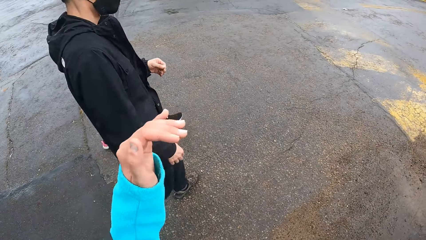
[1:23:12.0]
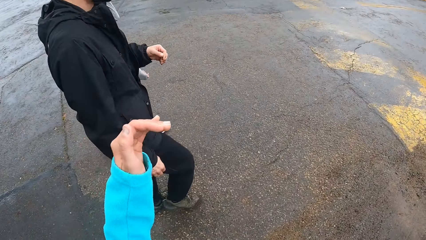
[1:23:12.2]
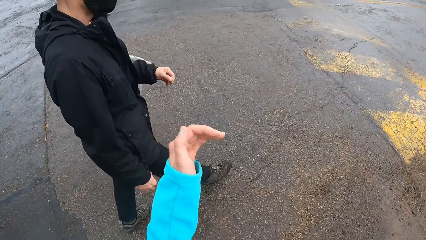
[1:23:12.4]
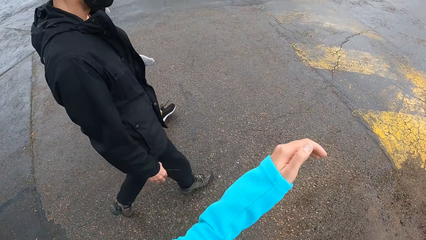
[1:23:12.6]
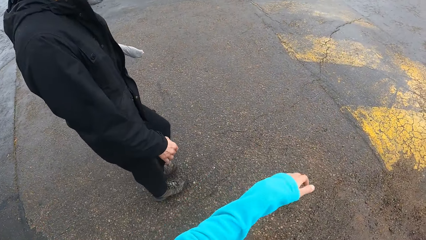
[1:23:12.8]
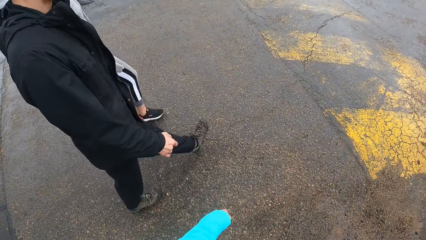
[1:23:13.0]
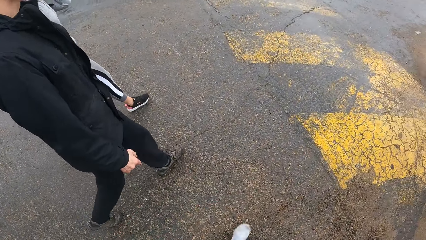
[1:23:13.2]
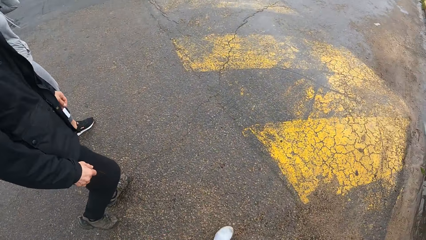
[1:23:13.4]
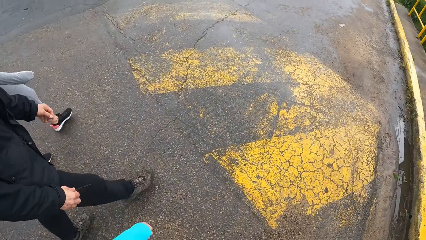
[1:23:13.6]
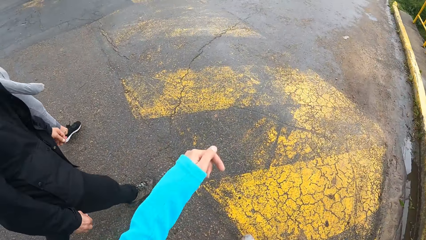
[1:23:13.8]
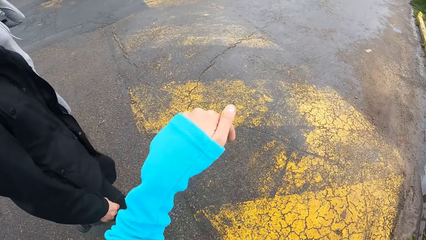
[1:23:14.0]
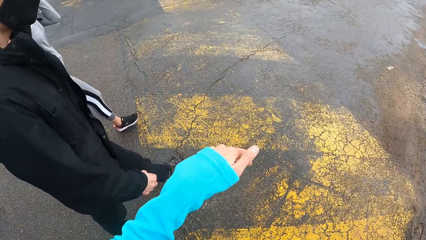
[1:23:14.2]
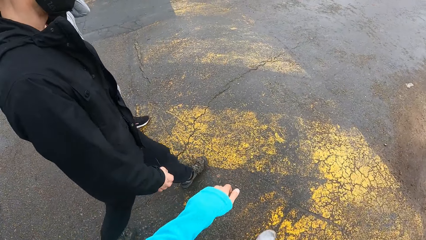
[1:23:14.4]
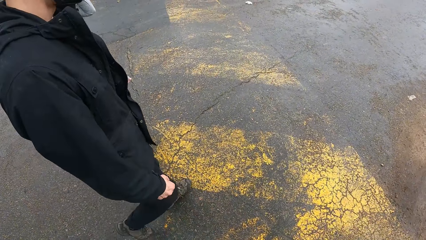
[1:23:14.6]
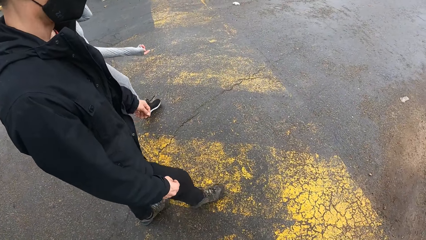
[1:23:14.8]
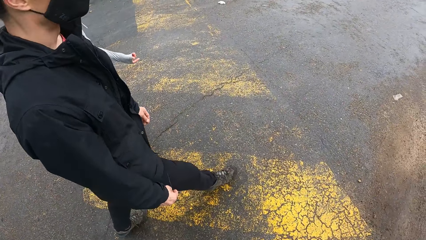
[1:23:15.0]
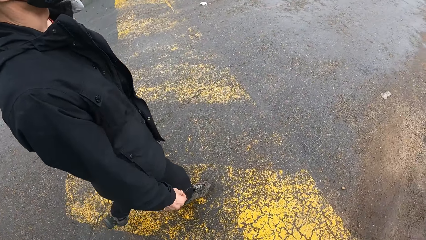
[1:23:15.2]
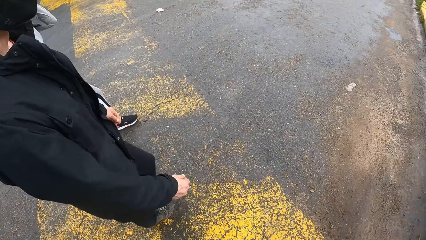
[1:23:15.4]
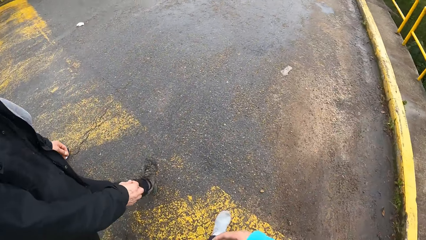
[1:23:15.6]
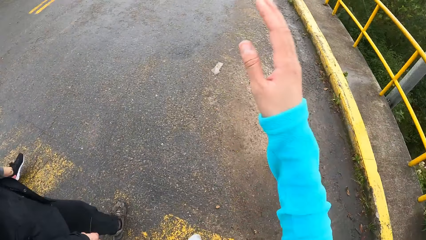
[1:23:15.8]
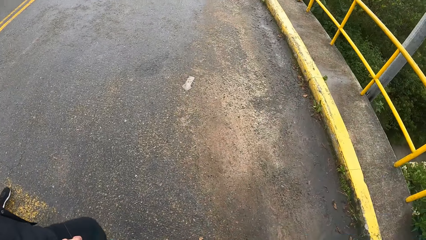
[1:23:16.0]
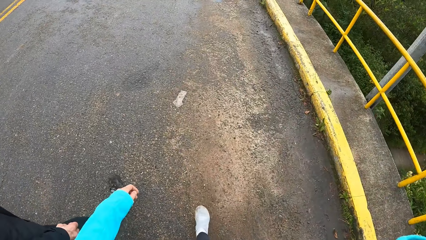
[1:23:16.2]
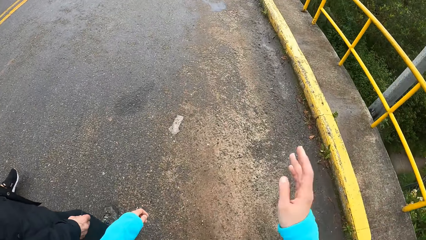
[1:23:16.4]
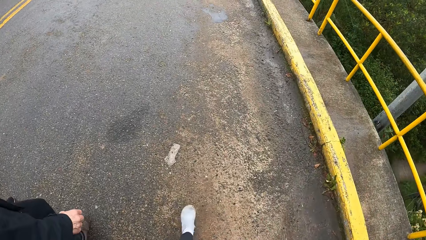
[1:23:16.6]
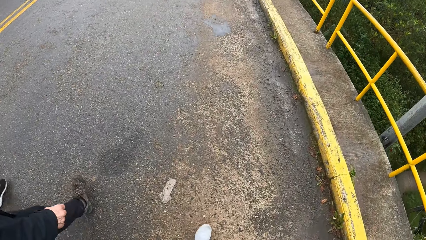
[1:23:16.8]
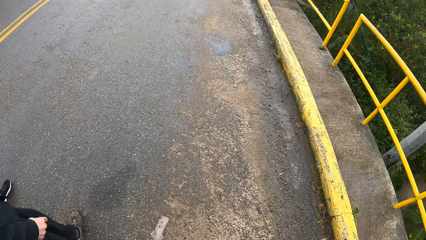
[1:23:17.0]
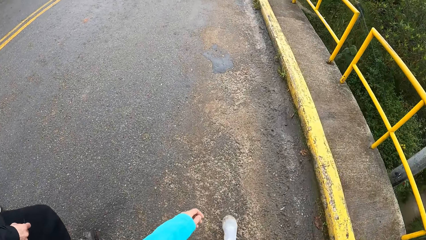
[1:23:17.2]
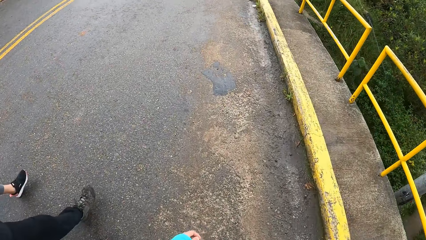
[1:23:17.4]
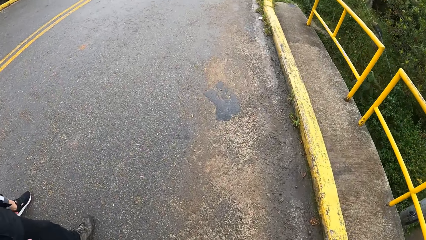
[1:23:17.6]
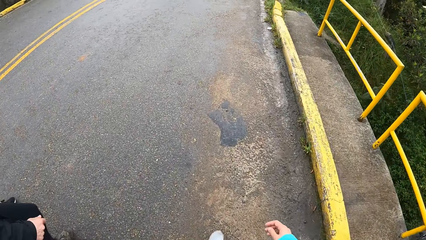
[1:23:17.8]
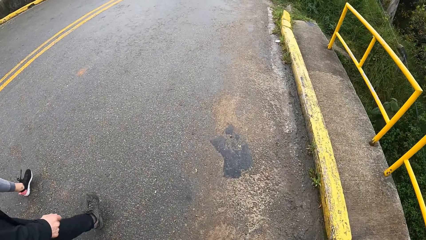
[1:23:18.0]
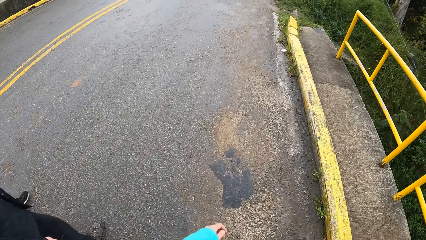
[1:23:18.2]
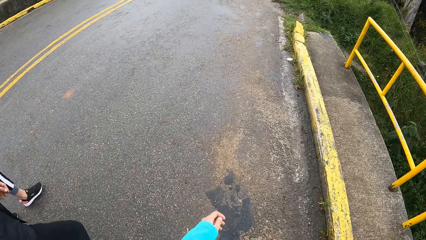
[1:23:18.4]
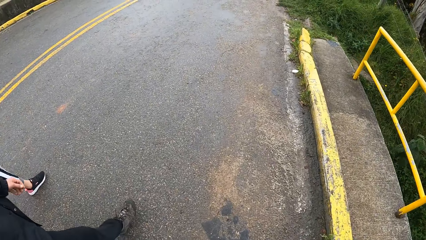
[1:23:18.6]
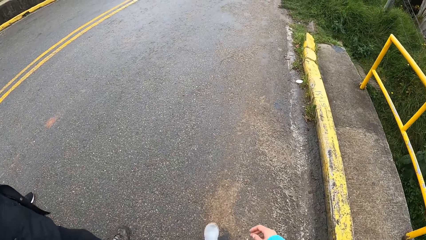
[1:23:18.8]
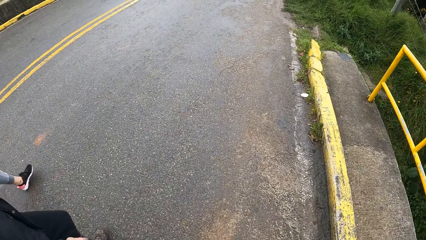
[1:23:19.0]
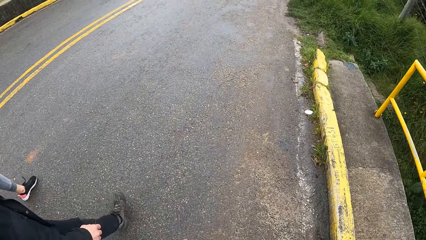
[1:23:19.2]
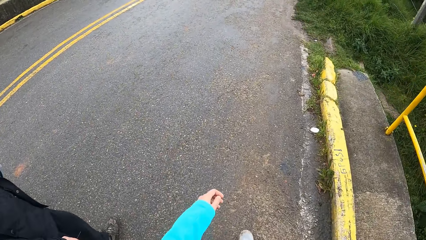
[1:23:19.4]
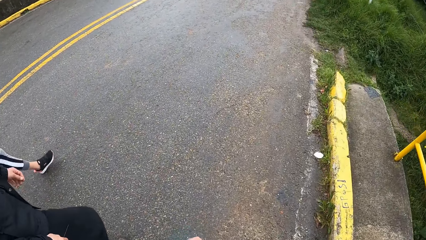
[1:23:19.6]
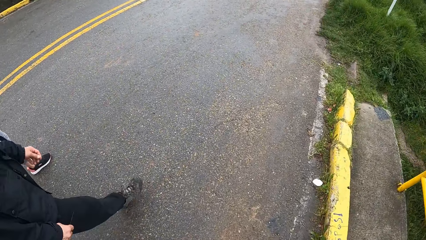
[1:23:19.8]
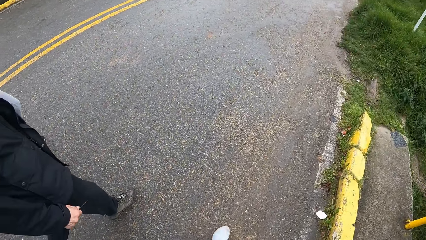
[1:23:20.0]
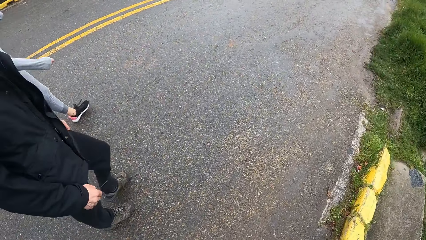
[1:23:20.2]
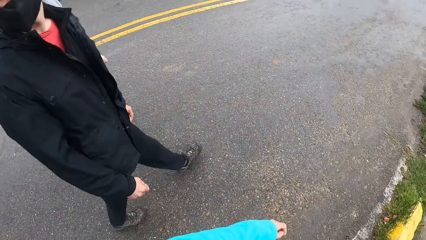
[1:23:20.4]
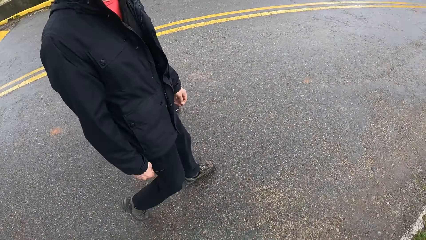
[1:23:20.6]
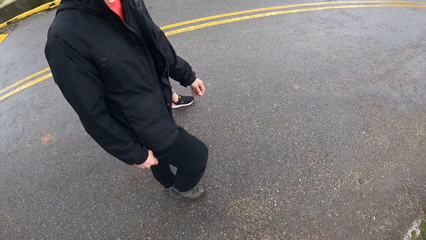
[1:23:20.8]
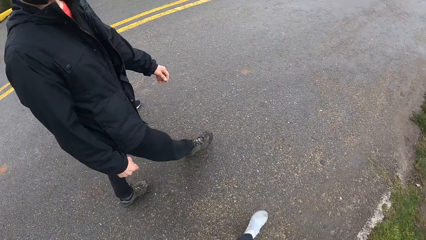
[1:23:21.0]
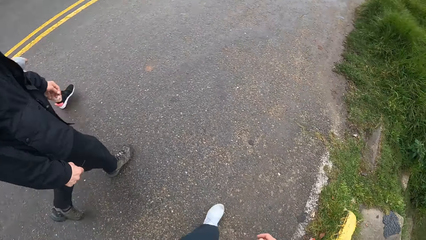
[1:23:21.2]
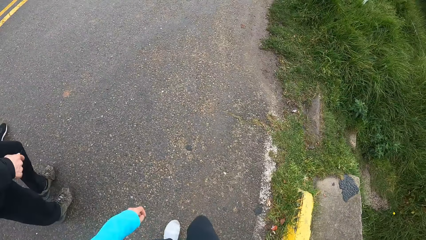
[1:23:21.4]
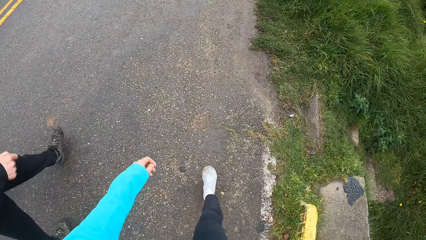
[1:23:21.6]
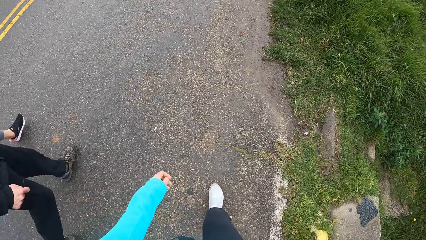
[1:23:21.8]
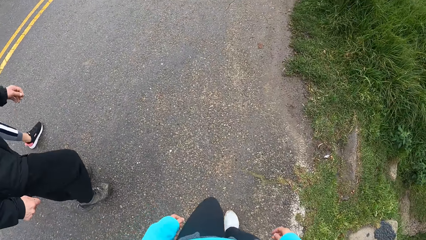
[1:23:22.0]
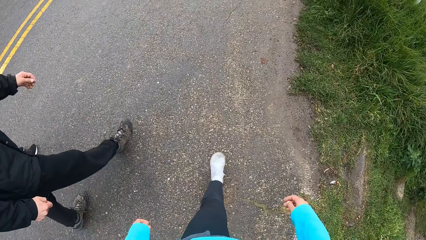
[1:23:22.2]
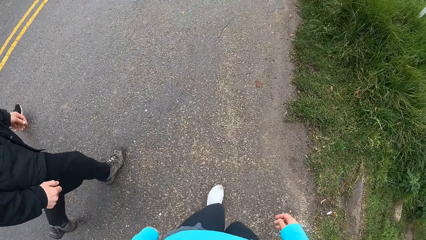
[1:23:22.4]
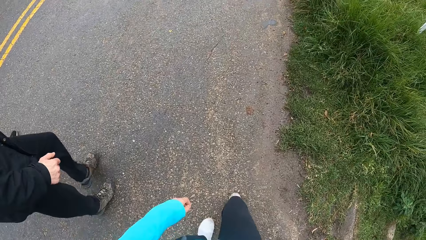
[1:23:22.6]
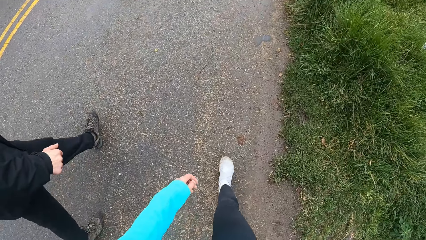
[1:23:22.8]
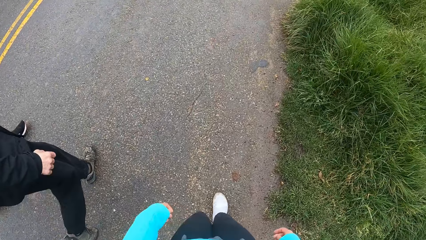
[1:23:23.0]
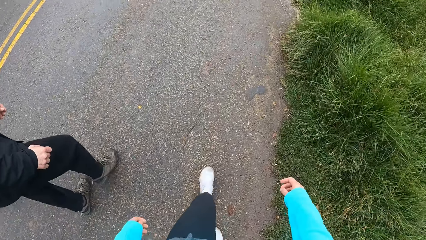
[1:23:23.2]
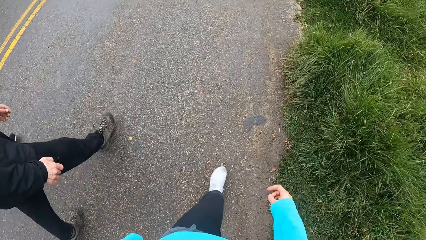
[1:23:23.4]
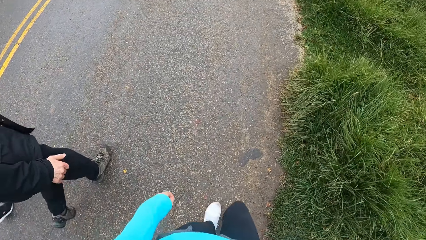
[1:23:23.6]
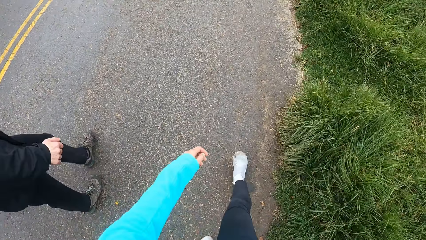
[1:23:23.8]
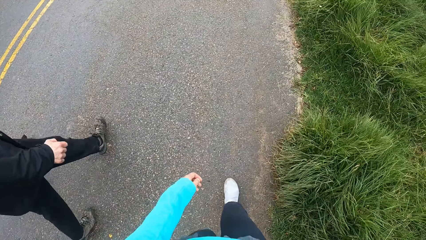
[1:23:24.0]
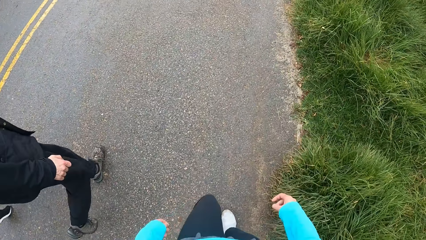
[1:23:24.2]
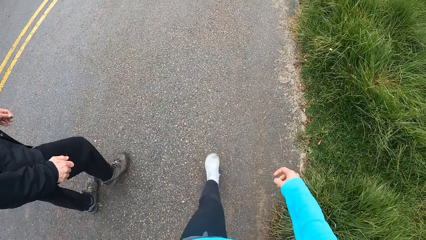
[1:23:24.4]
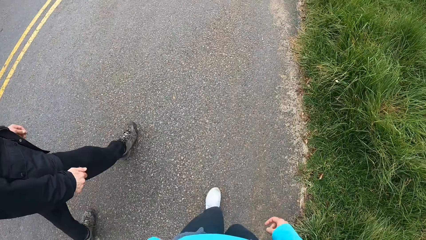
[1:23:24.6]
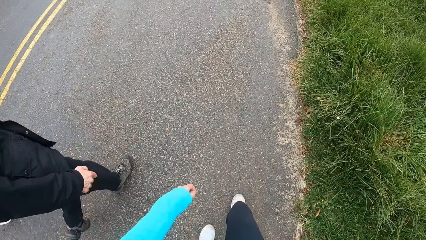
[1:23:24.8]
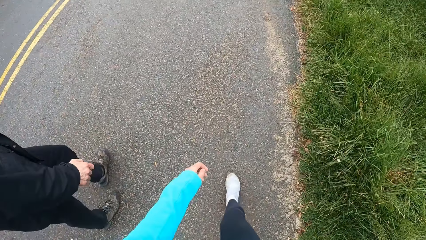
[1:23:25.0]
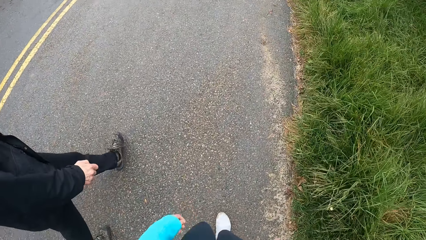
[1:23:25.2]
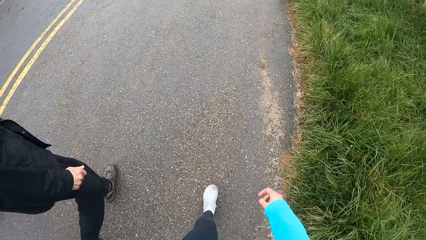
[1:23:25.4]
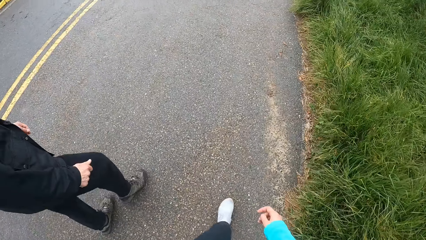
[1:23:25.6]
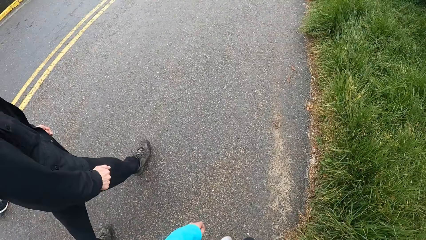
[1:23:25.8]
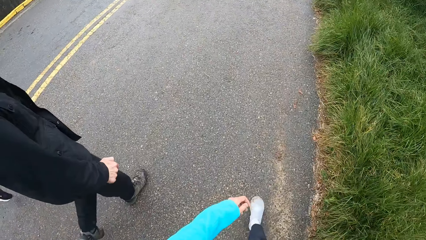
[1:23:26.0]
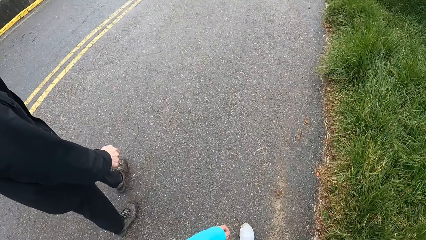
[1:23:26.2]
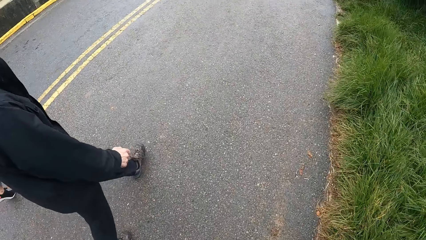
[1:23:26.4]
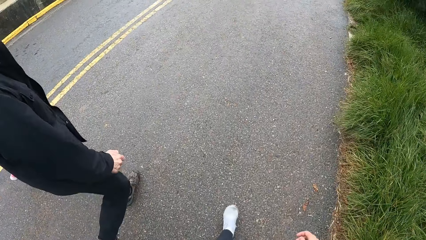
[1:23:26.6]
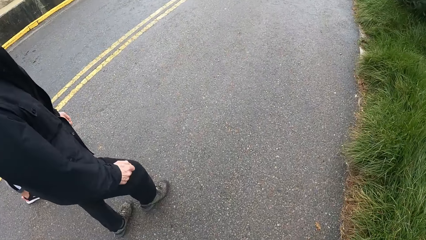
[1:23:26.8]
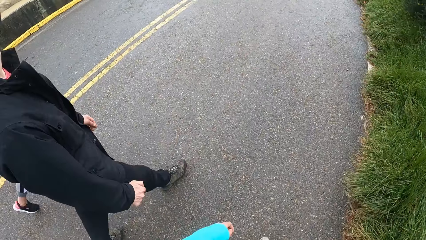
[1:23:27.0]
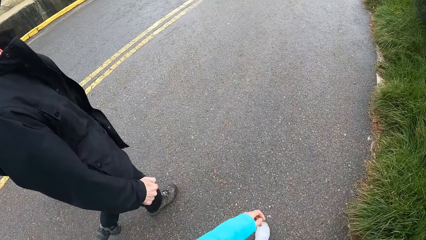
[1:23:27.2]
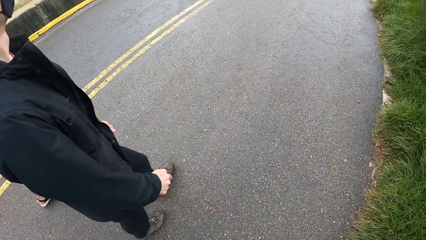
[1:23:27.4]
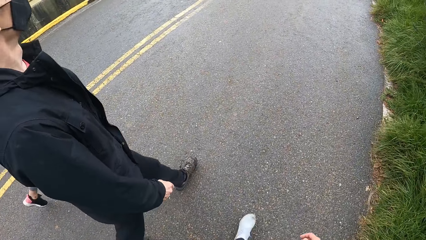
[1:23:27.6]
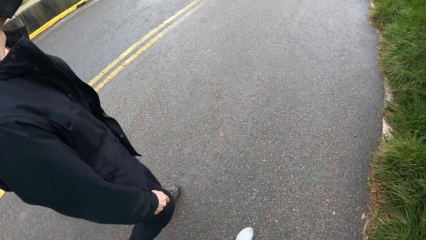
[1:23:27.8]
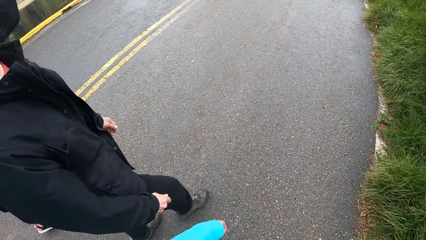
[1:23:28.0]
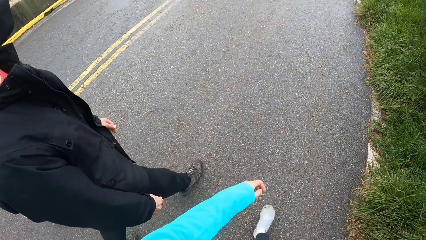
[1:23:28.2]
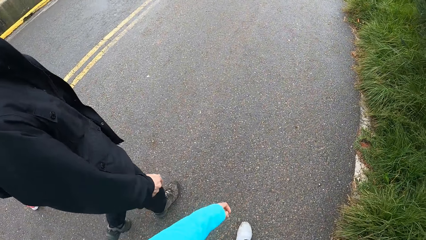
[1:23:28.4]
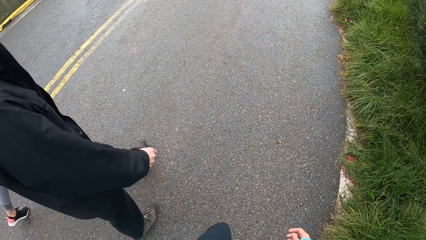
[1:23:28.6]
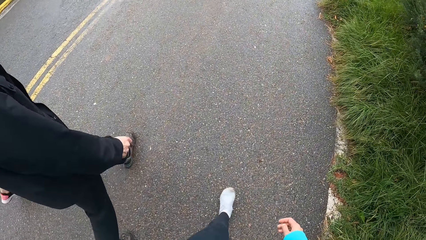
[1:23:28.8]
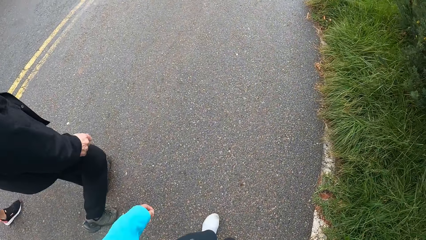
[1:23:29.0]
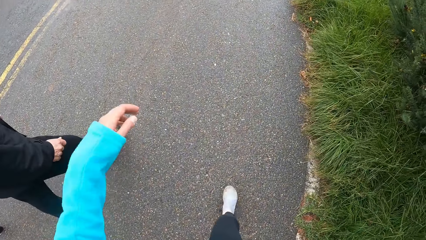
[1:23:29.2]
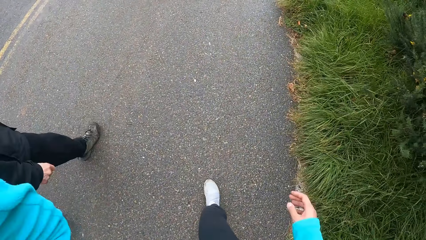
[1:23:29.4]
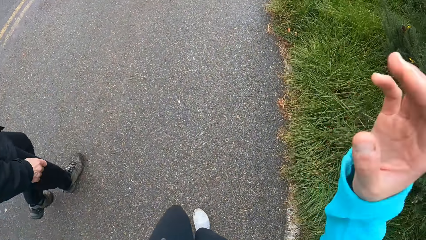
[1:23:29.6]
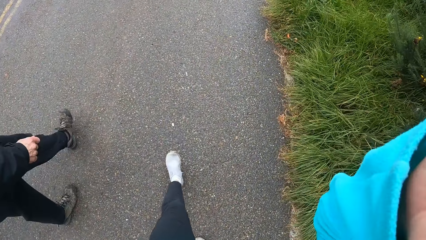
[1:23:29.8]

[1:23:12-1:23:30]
The camera wearer gesticulates with her left hand. She raises her hand. She walks on a zebra crossing. She gesticulates with her right hand. She raises her hand. She converses with a man. She walks along a road. She looks at the man. She raises both hands towards her head.
